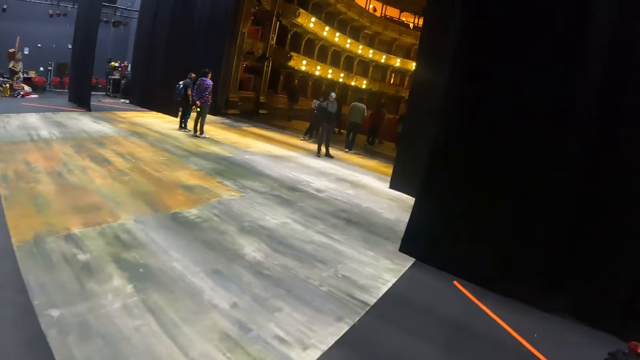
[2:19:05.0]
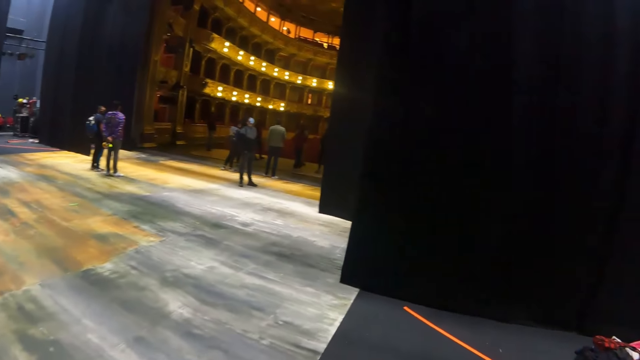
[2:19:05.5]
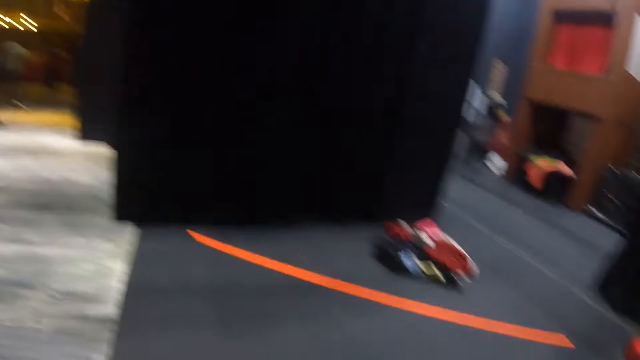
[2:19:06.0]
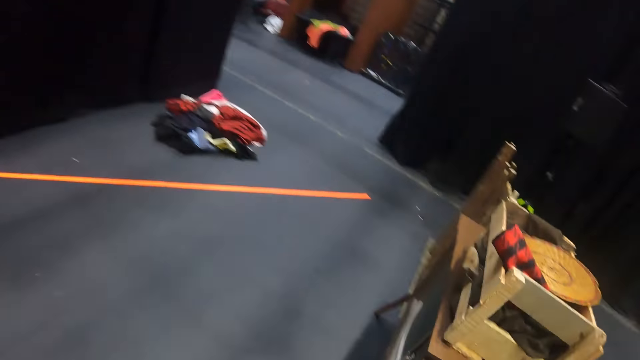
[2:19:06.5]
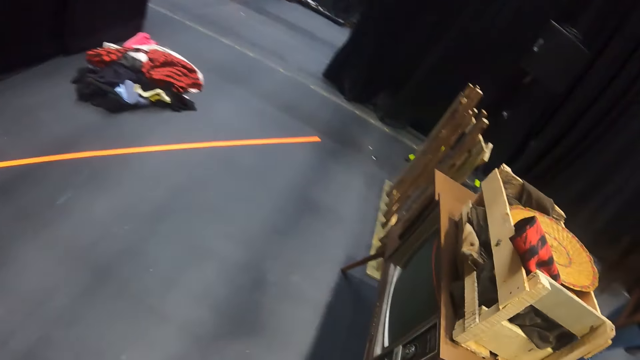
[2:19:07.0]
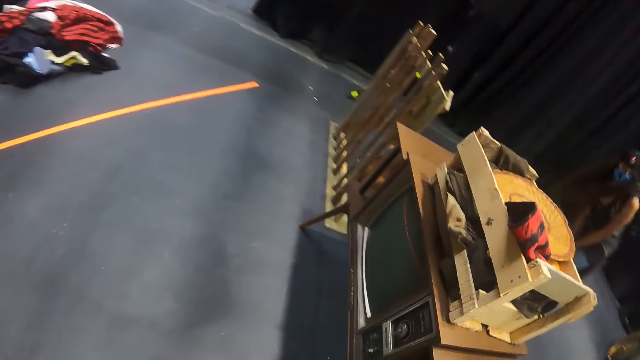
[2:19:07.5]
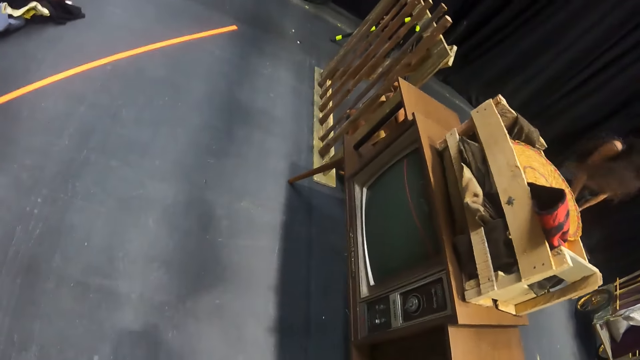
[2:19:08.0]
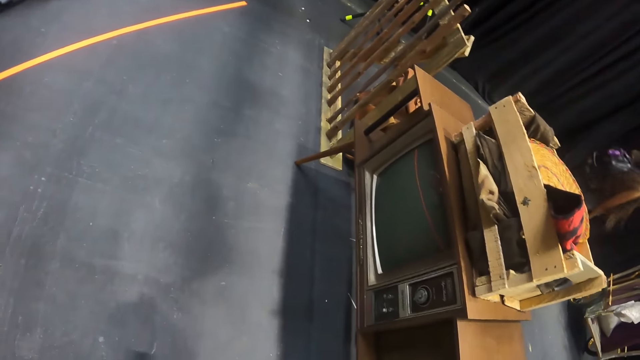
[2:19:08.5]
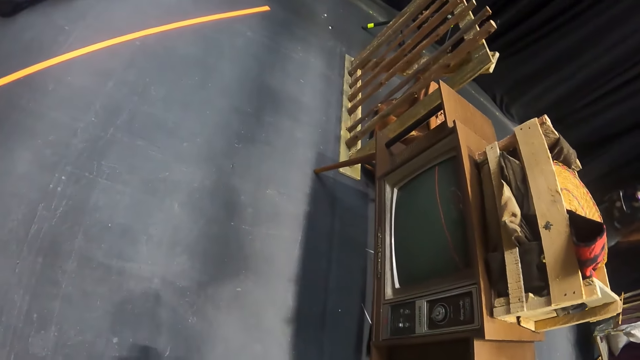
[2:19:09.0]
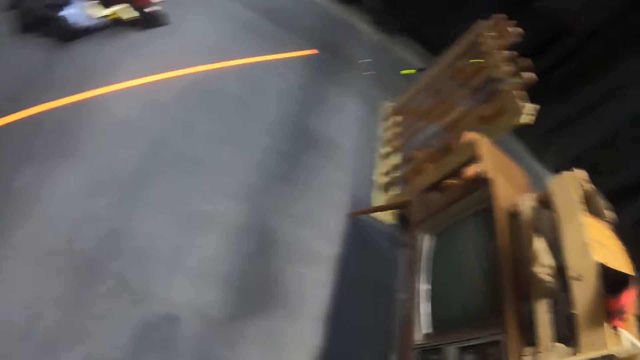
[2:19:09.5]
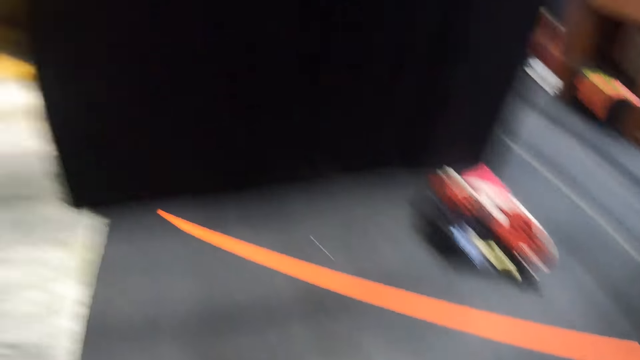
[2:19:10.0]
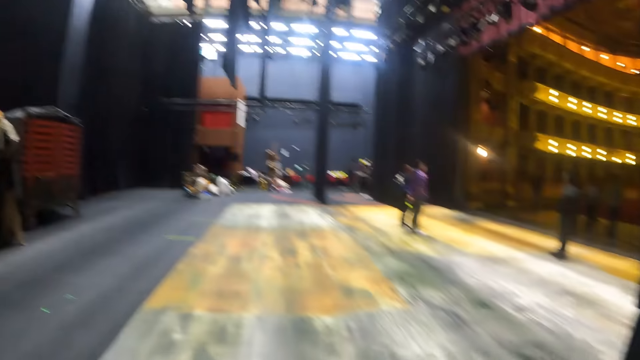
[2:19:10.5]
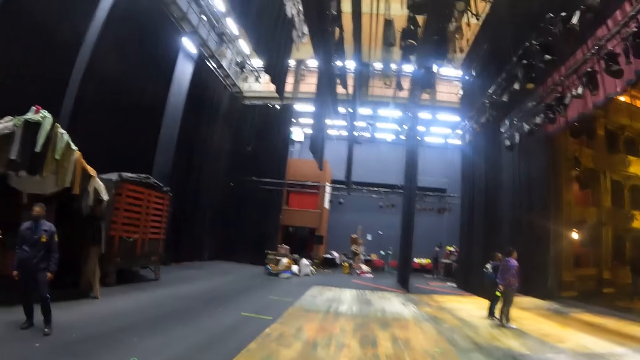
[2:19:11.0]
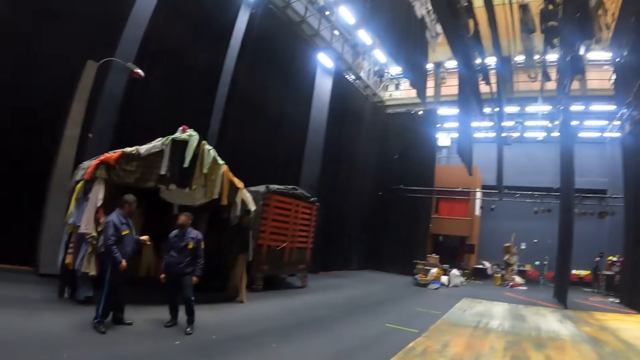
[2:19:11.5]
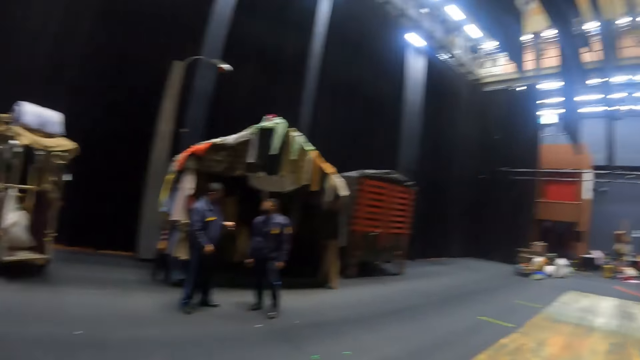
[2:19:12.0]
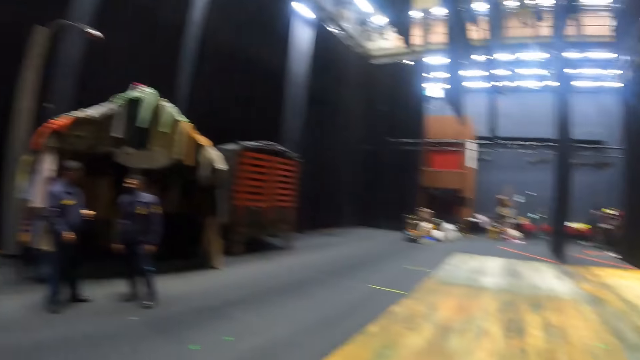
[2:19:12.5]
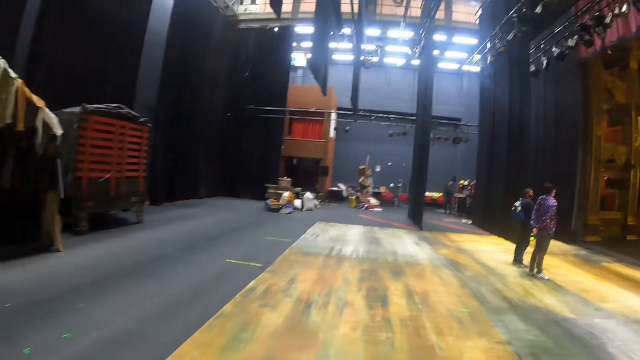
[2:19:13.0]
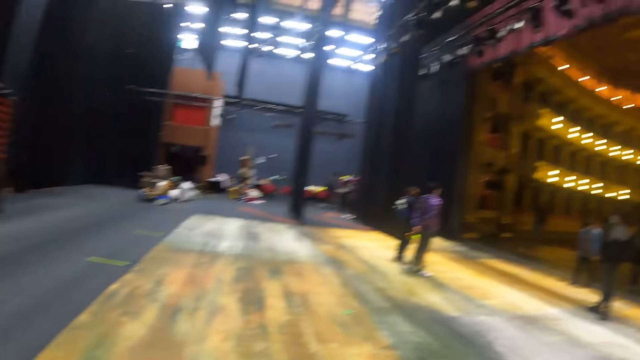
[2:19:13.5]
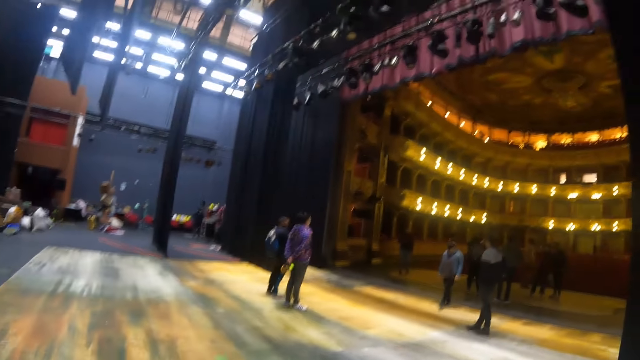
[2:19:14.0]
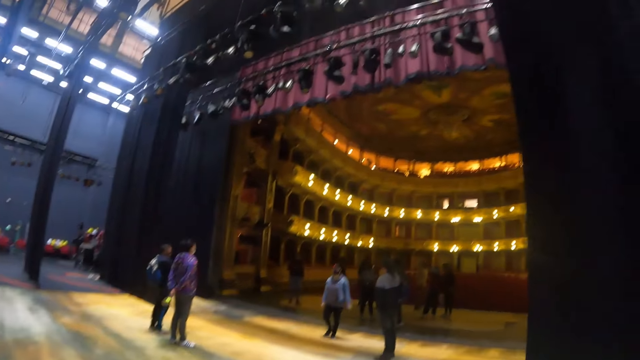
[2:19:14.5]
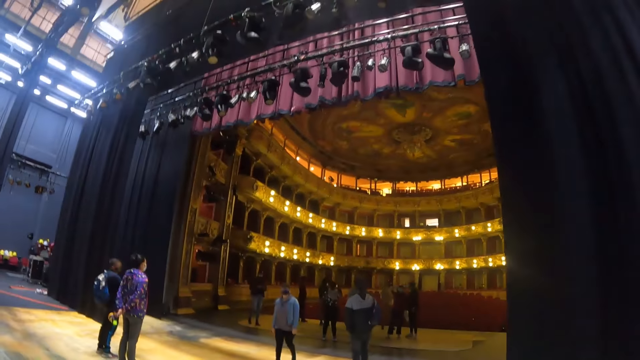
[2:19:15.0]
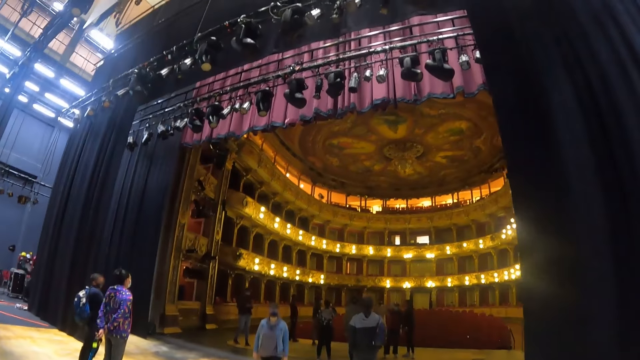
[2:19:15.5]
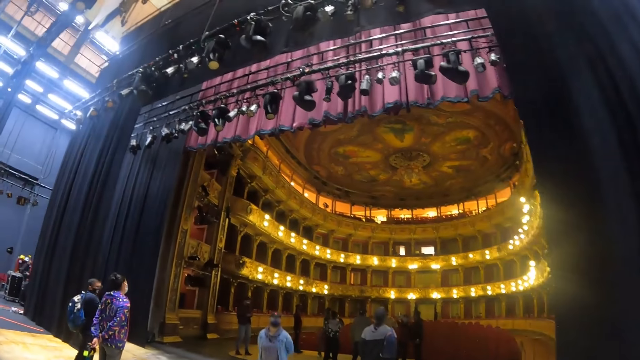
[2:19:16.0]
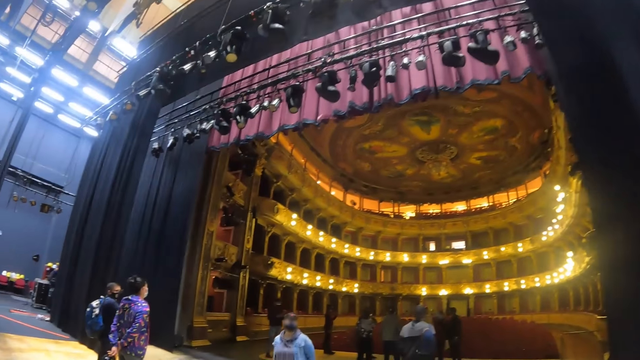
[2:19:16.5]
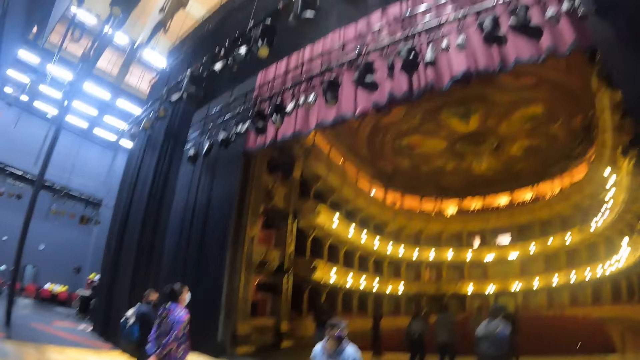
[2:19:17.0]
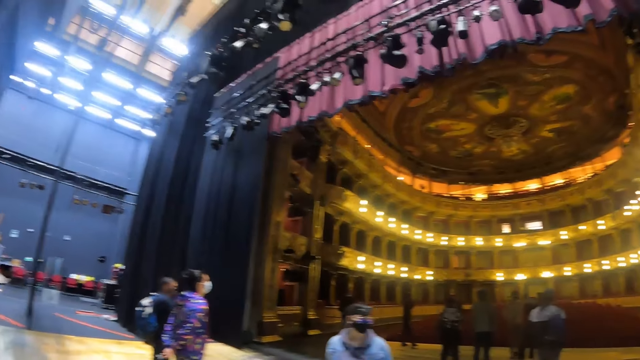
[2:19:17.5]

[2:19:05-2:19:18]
The camera wearer walks in the hall. They look around. They walk around.

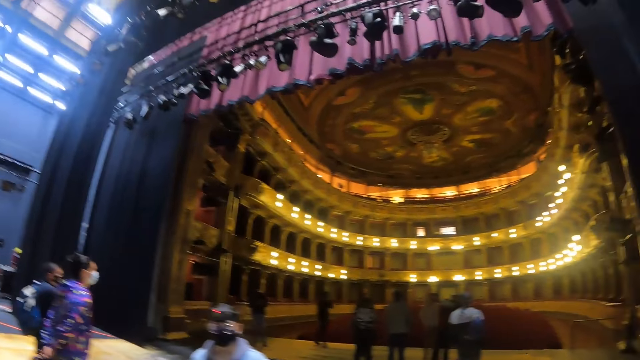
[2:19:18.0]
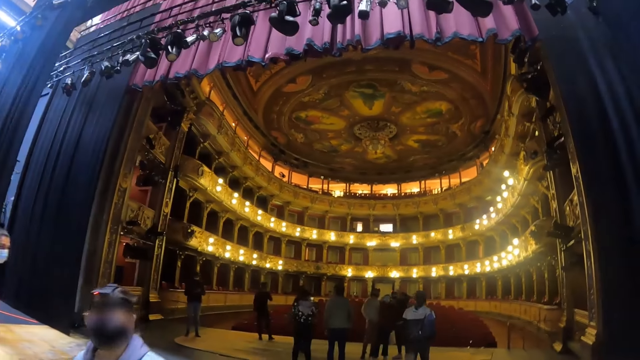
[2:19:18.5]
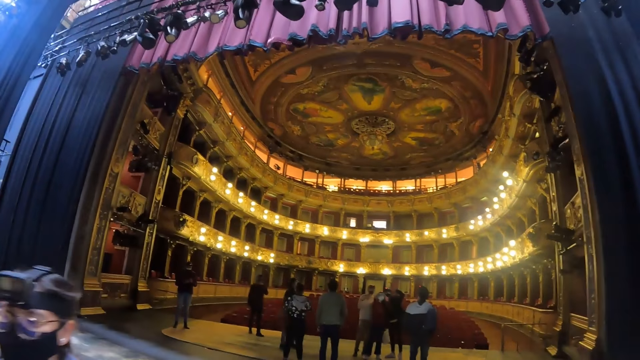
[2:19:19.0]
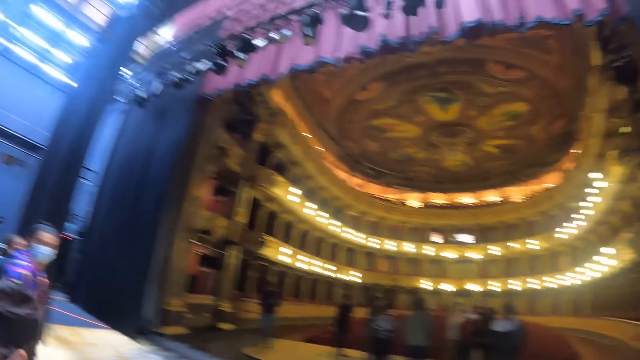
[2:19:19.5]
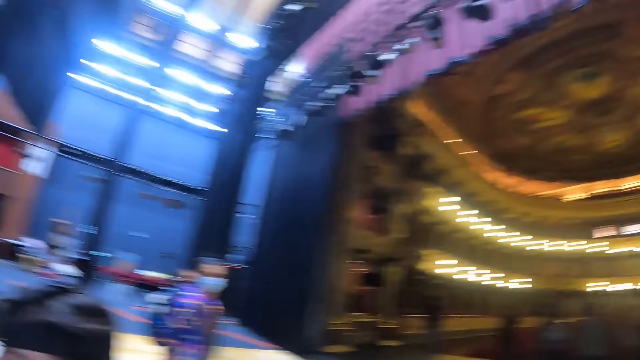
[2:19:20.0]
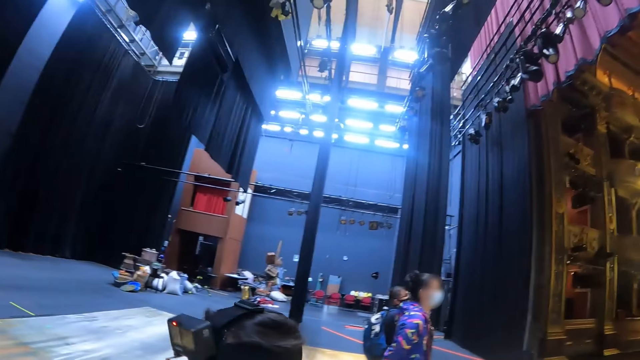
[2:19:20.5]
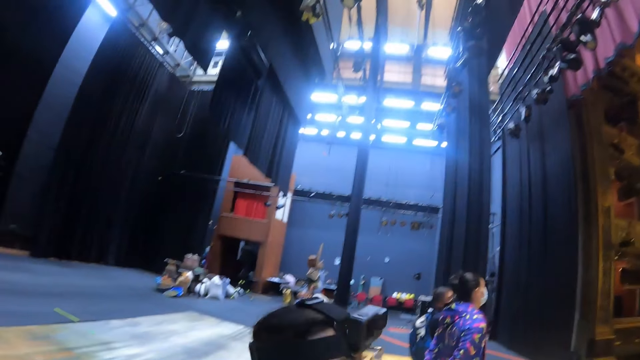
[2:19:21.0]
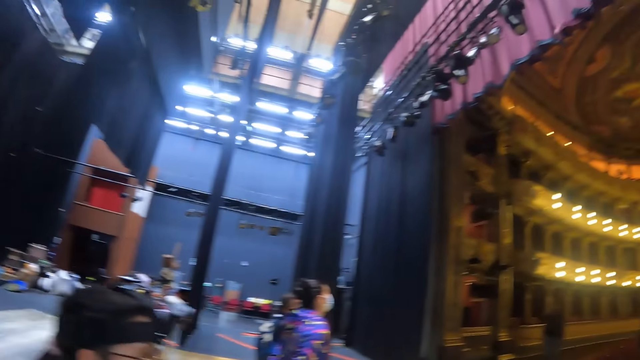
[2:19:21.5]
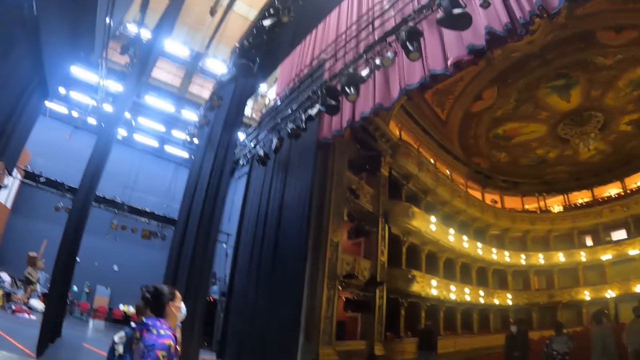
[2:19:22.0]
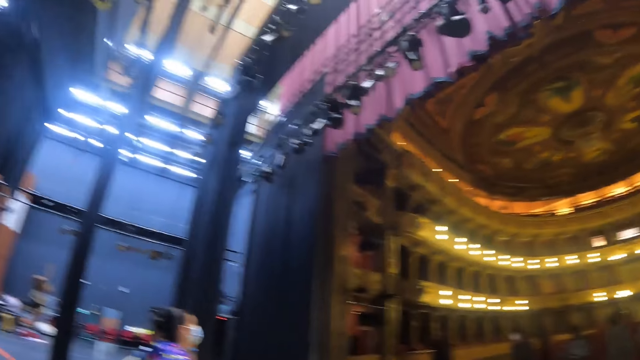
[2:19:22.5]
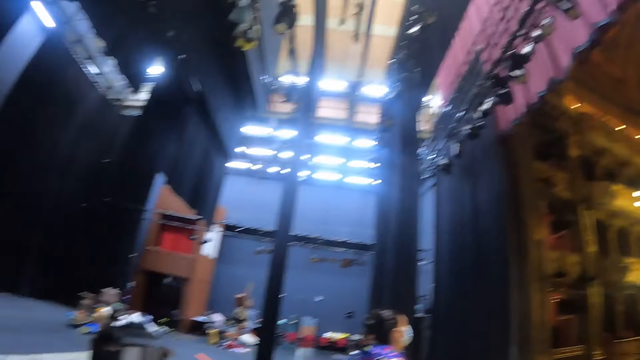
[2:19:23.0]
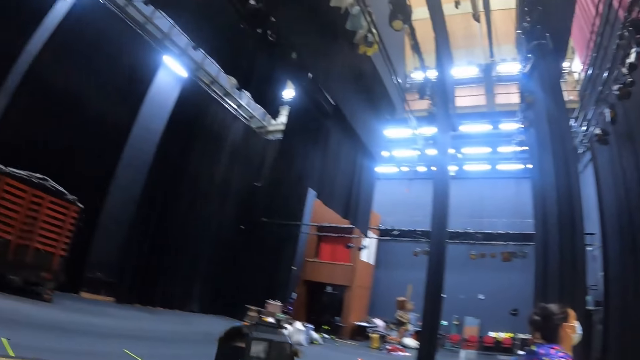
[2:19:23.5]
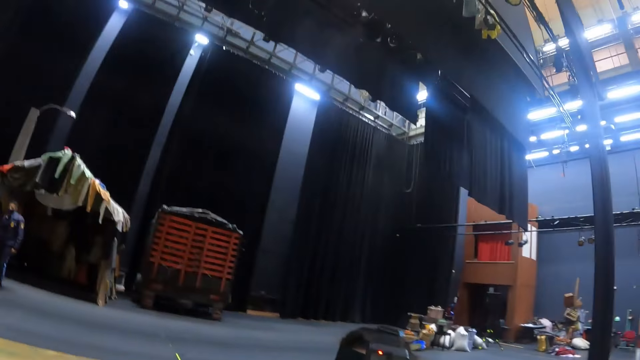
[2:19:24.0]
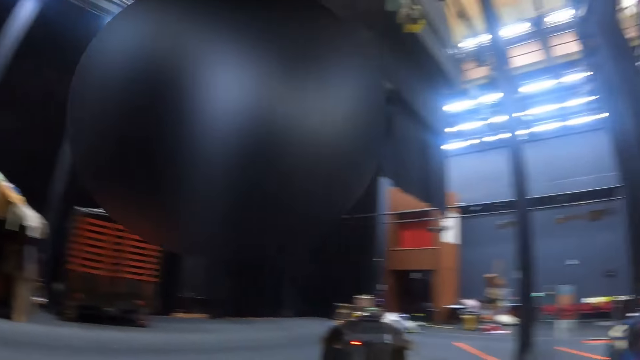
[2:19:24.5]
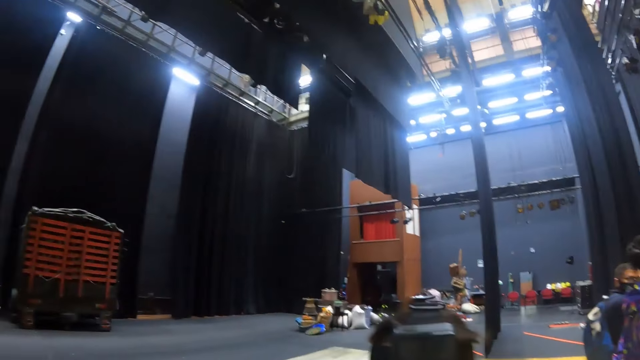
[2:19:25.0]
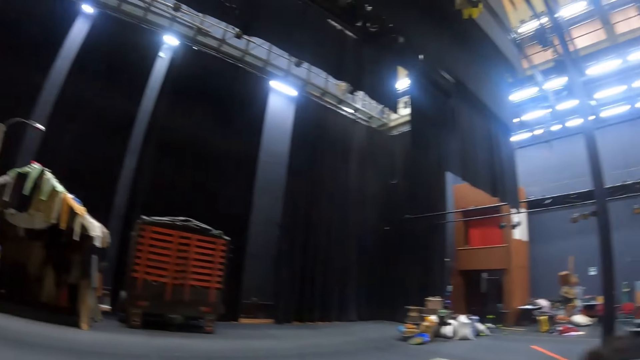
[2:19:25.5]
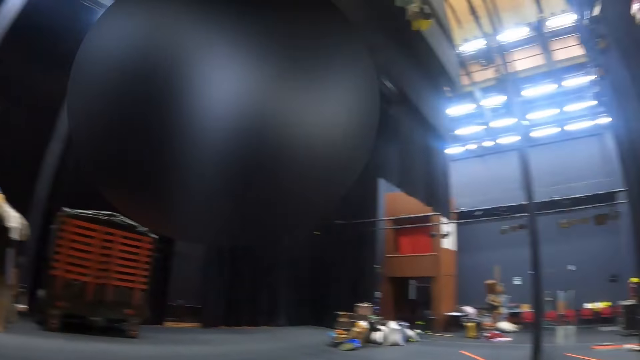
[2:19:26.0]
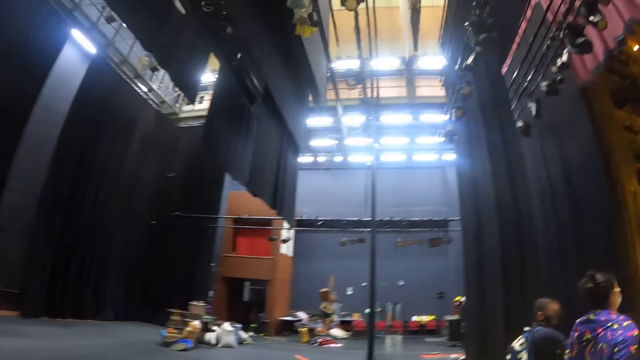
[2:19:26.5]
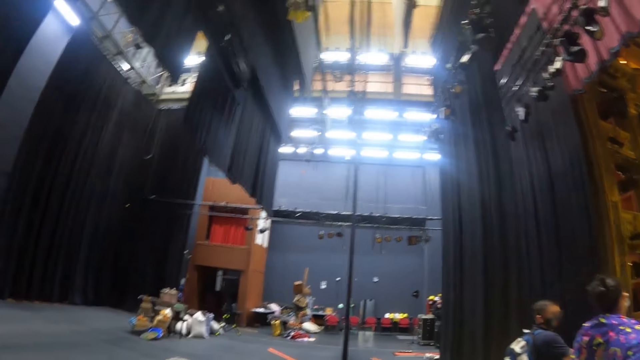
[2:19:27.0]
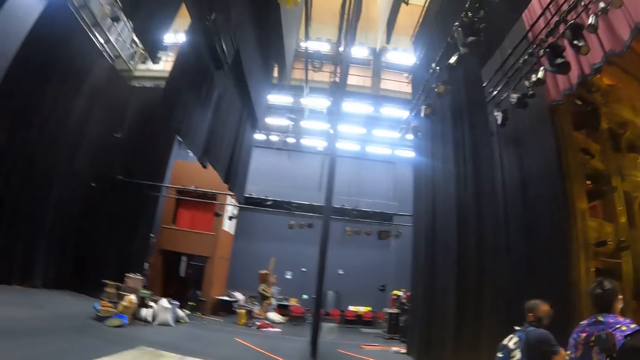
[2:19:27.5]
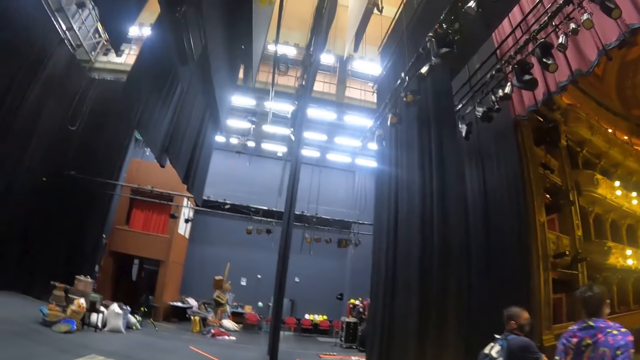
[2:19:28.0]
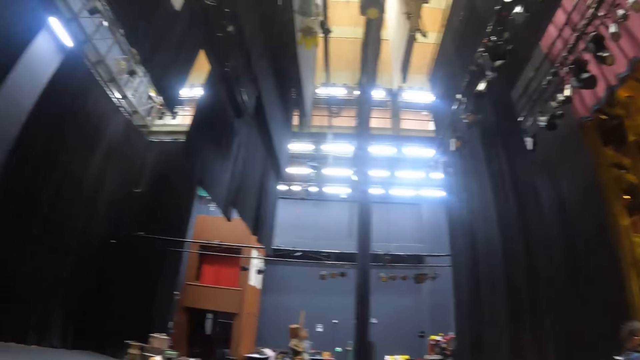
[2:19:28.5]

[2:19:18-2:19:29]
The camera wearer interacts with a person. They look around.
